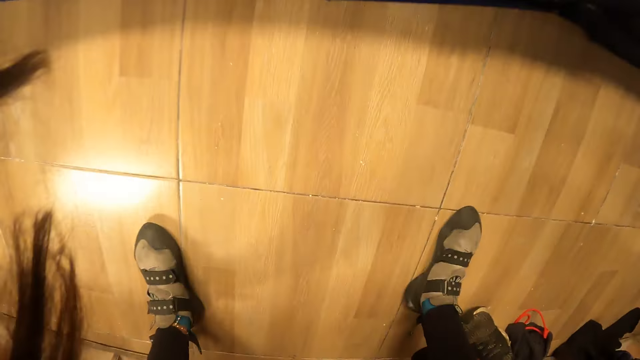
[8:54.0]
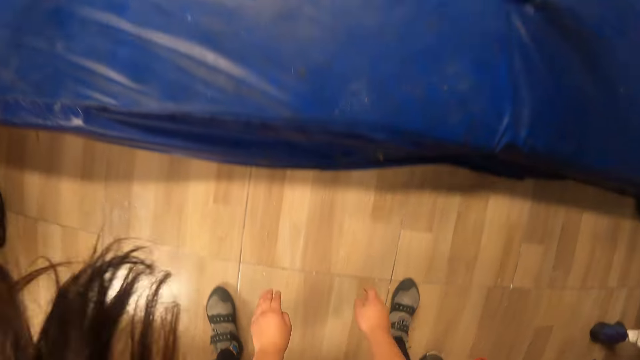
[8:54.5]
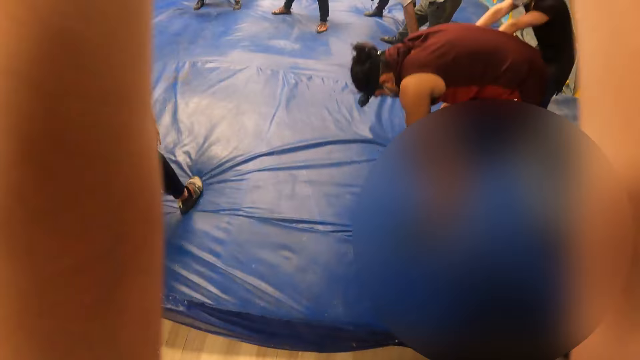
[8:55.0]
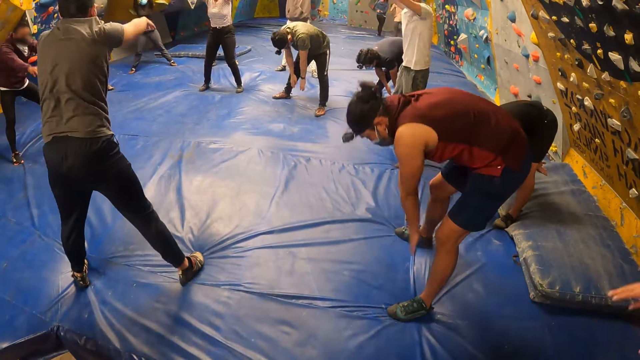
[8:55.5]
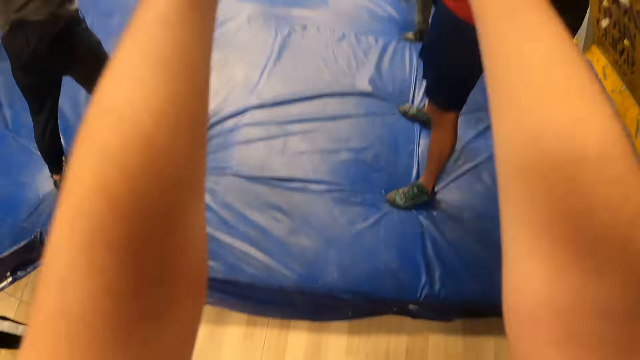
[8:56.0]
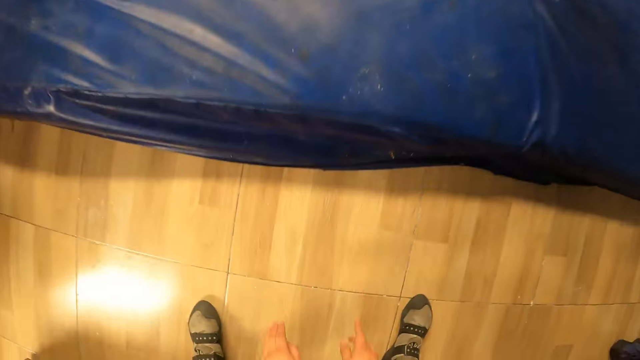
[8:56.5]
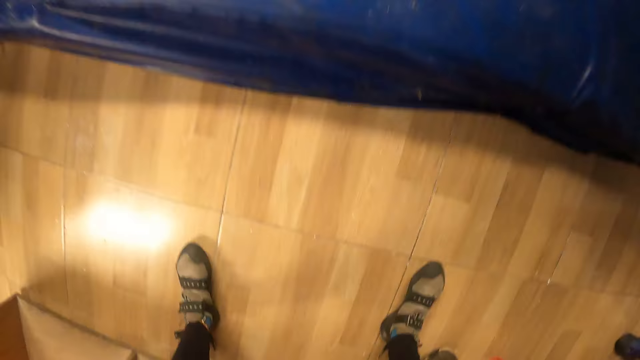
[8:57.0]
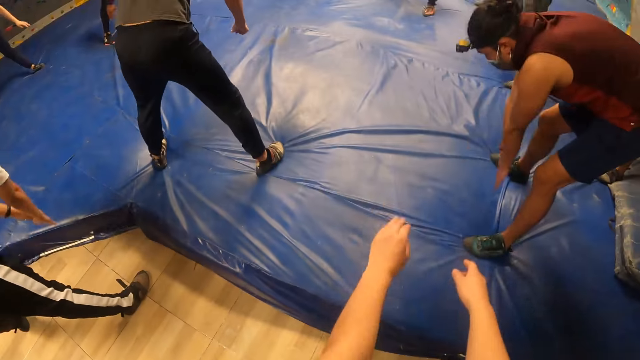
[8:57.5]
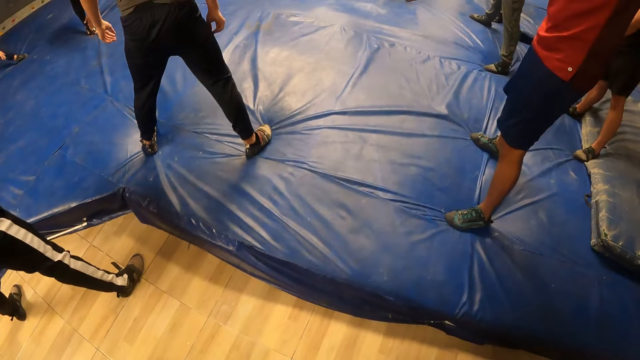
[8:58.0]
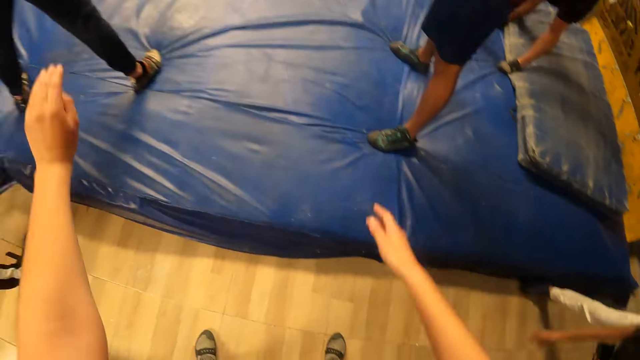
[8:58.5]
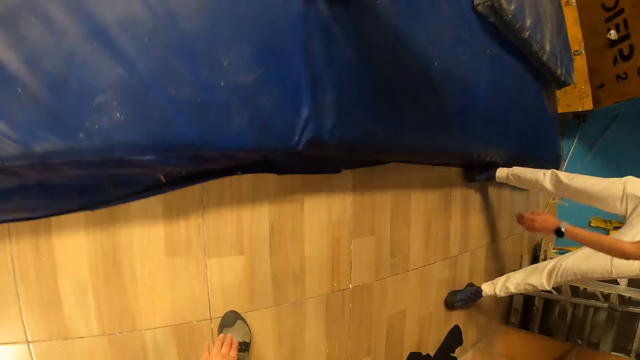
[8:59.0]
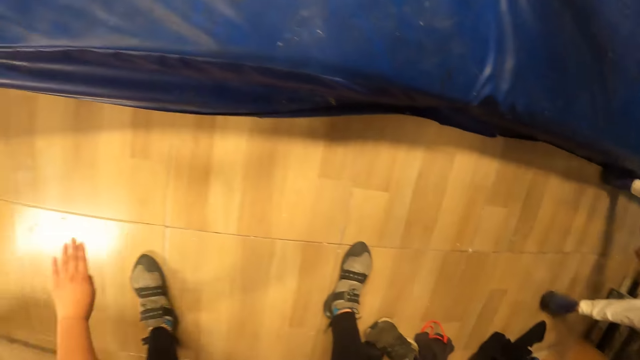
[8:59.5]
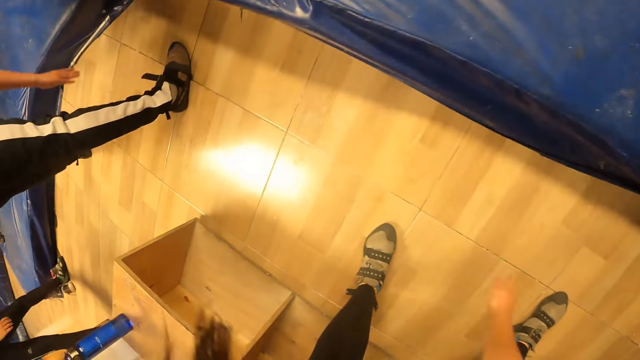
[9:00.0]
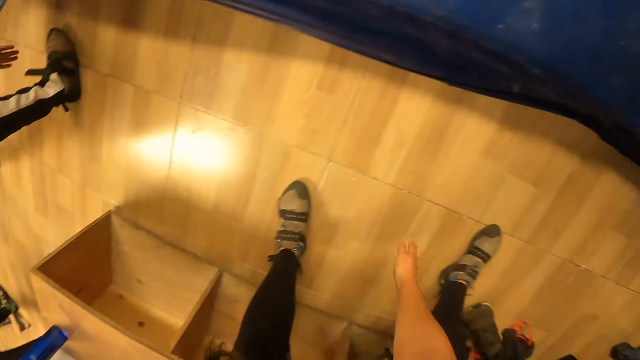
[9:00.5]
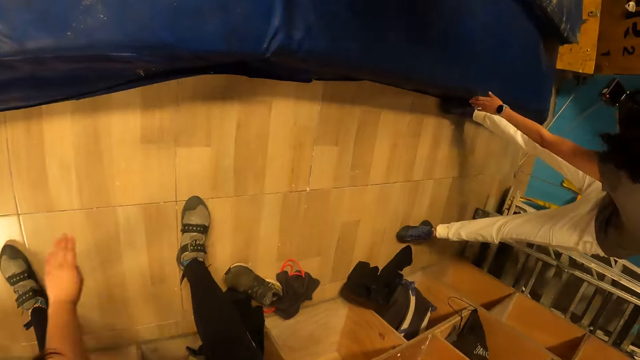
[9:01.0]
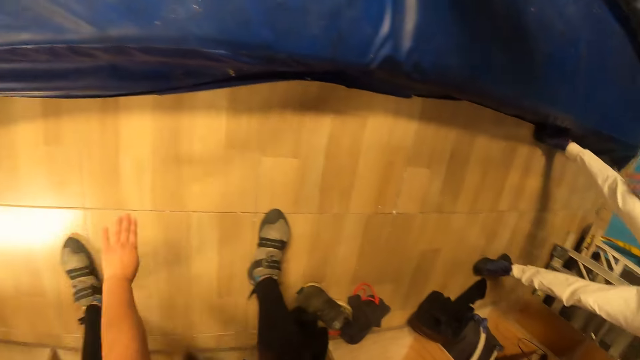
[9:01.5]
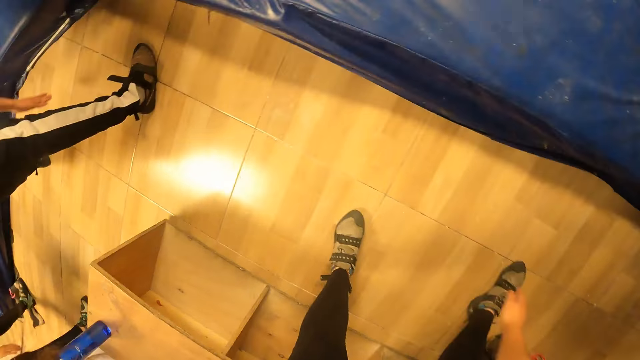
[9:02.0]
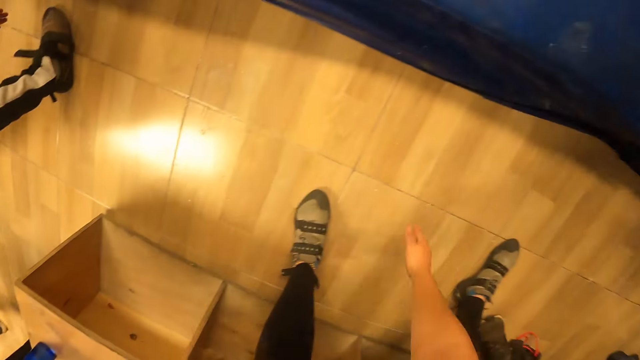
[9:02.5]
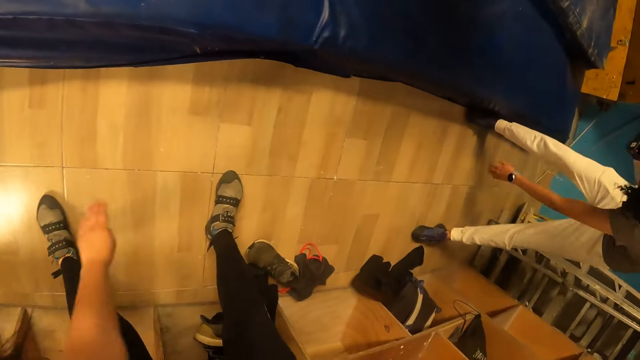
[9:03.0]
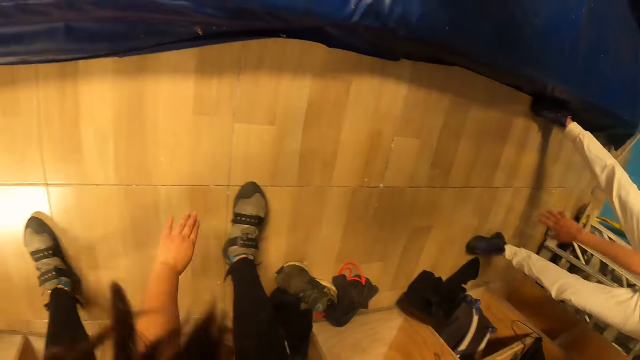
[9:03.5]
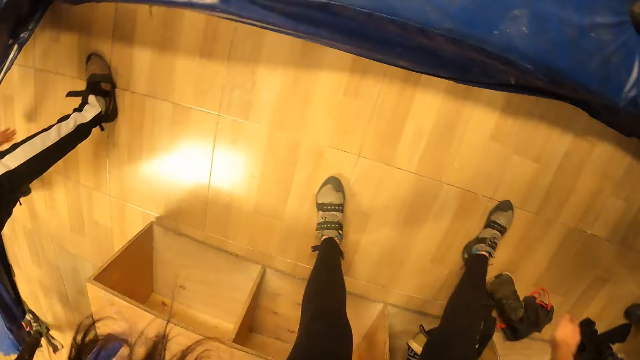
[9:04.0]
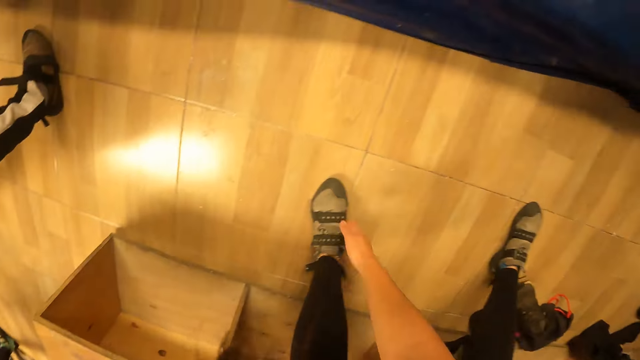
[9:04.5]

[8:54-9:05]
The camera wearer swings from side to side. Fifteen other people each swing from side to side. The camera wearer performs a rotating toe touch exercise with the group of people.

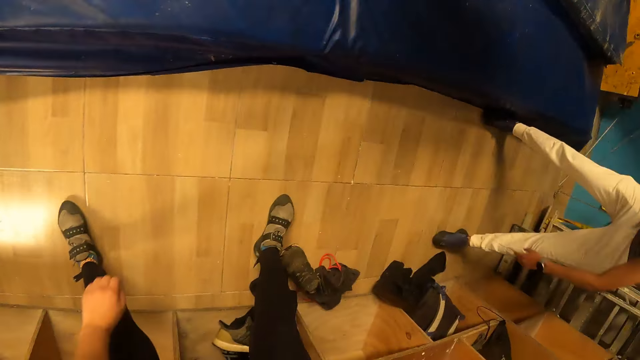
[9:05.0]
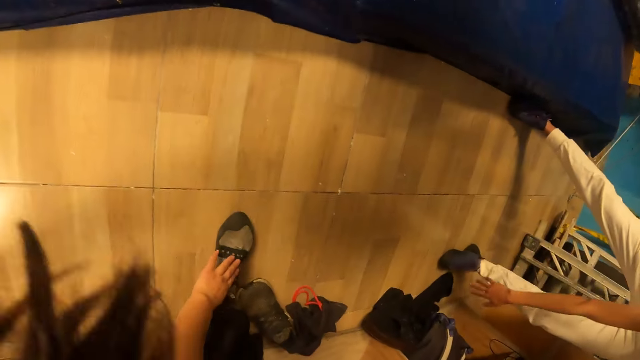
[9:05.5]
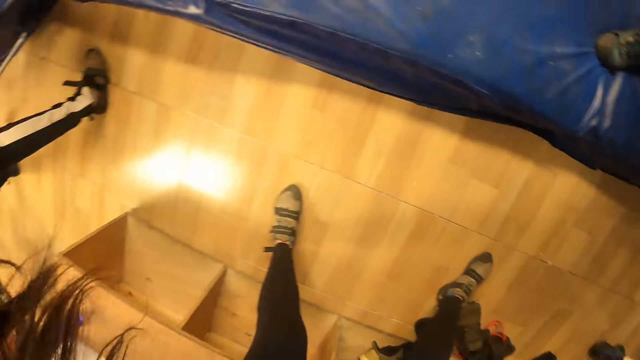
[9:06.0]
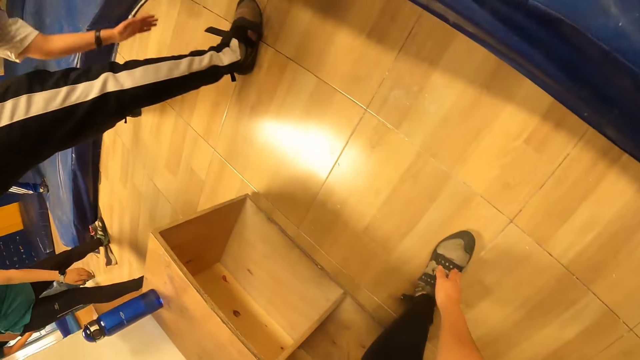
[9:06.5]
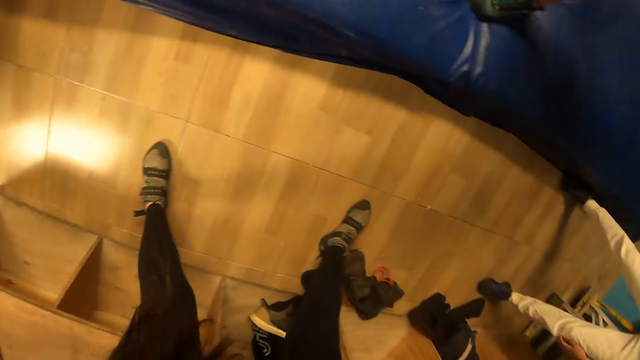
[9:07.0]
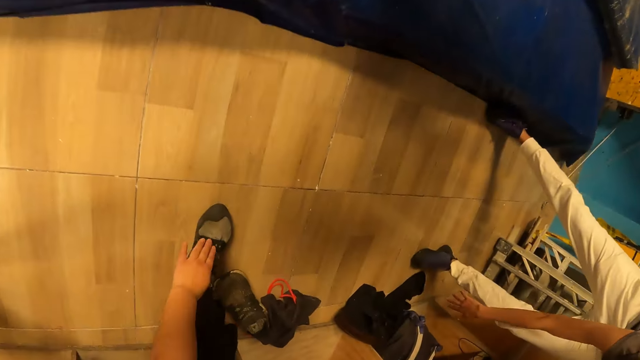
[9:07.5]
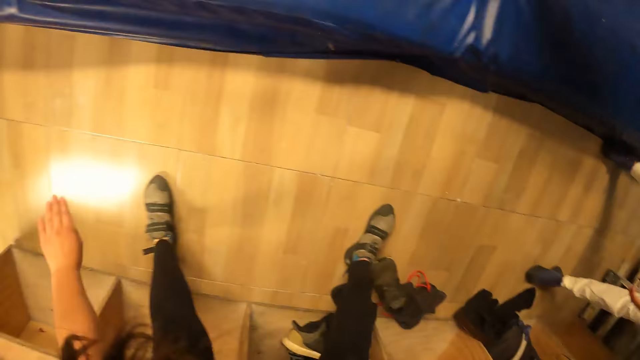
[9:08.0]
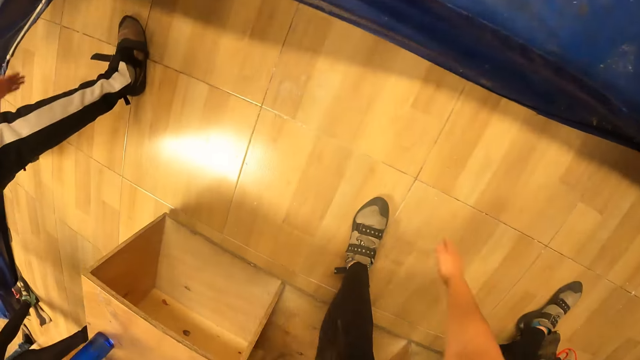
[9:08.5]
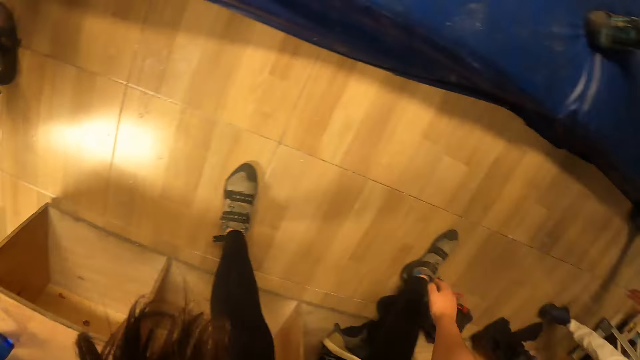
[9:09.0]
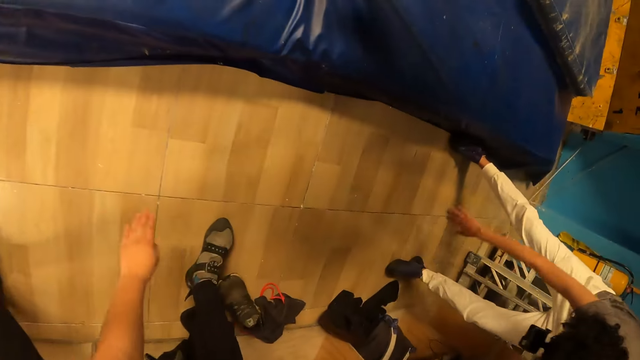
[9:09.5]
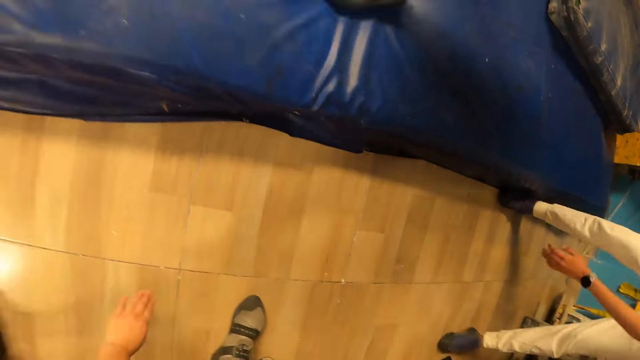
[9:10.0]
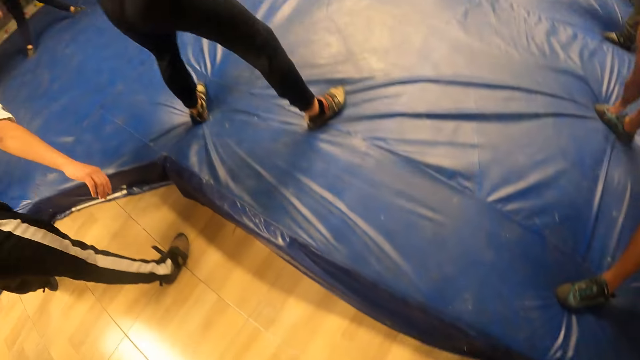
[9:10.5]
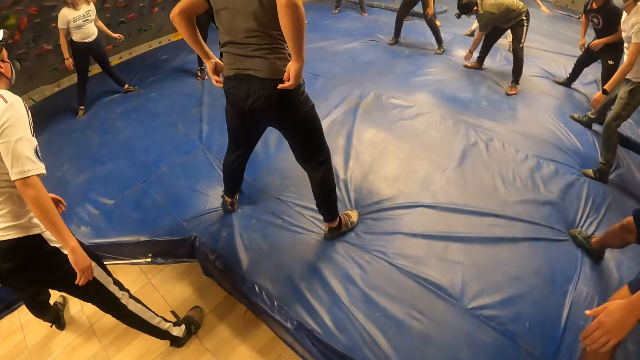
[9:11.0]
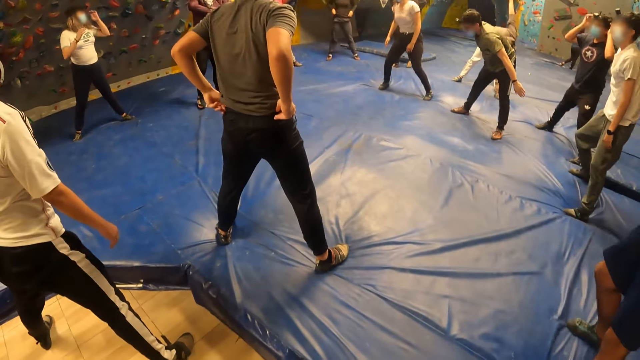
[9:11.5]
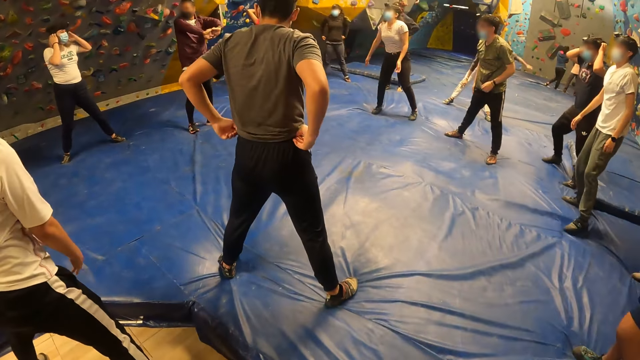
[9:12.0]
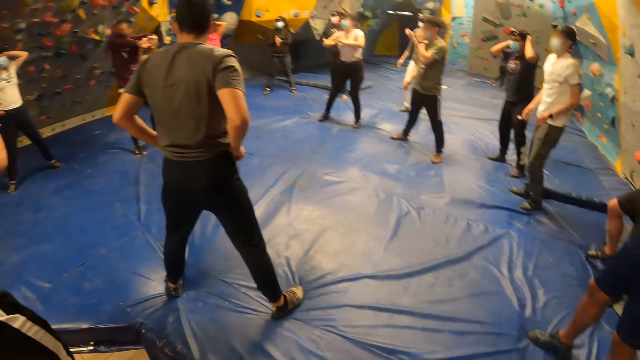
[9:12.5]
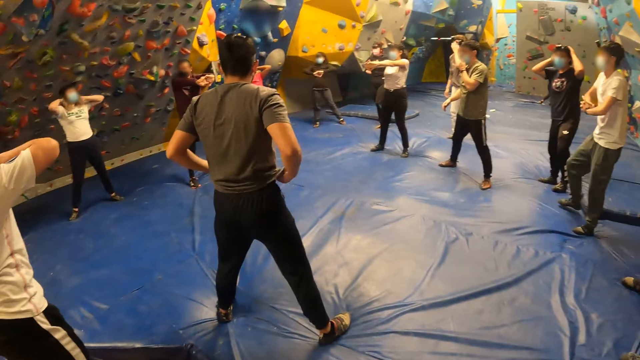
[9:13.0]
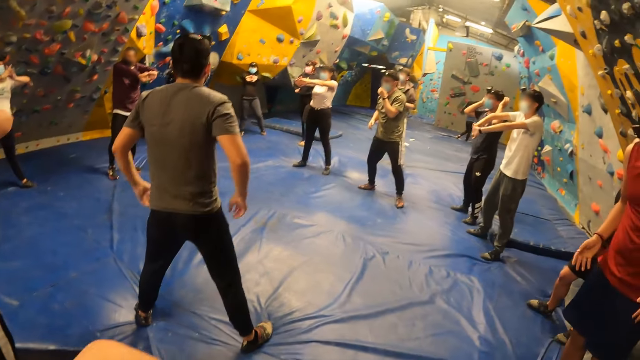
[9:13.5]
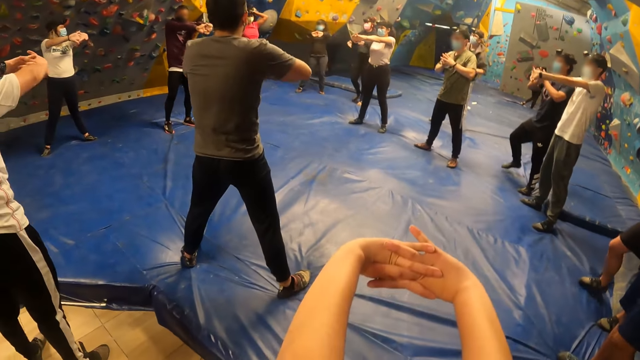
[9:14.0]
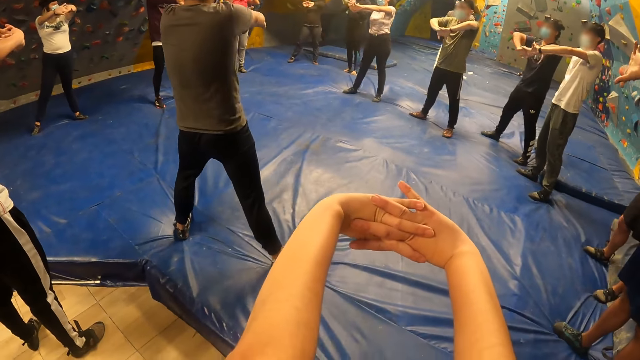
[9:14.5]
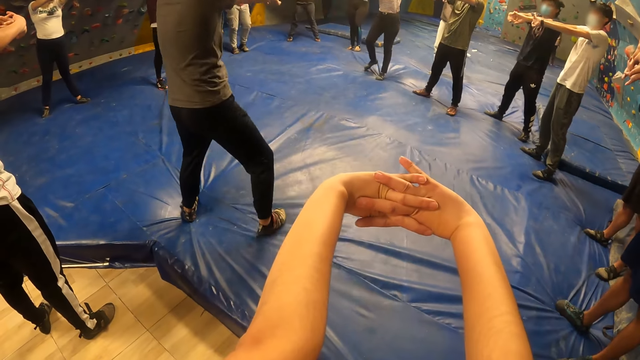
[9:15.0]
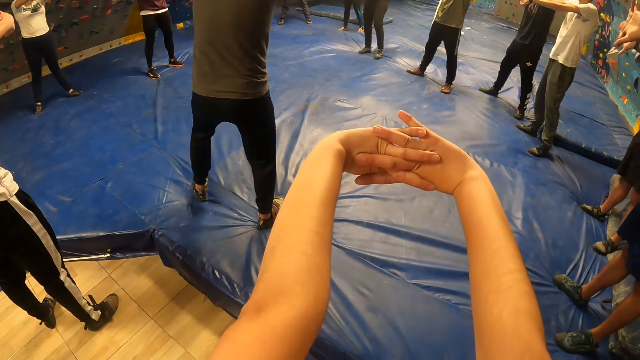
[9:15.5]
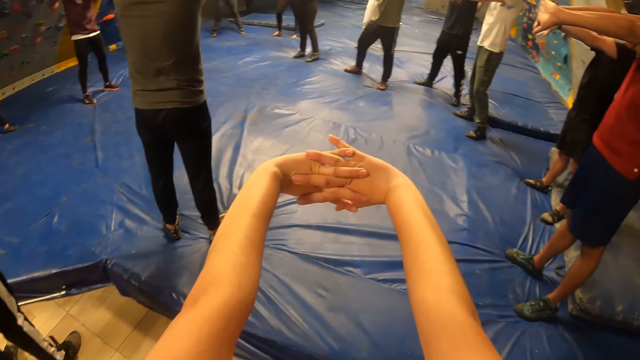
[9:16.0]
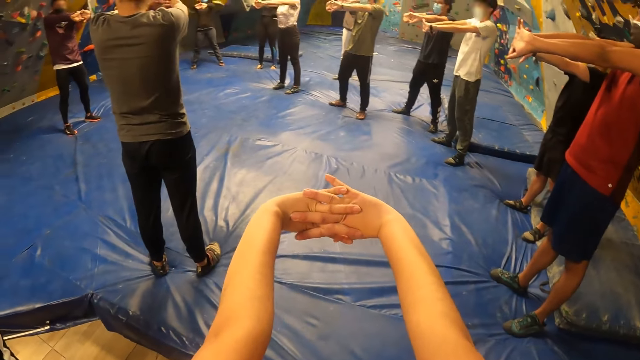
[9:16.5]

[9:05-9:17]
A man adjusts his sweatpants with both hands. Another man adjusts his face mask with his left hand. The camera wearer stretches her hands forward. Fifteen other people each stretch the hands forward. The camera wearer performs a hand stretching exercise with the group of people.
